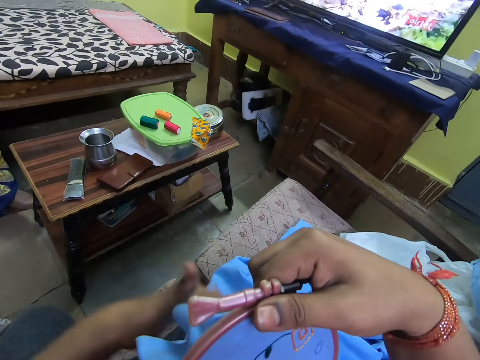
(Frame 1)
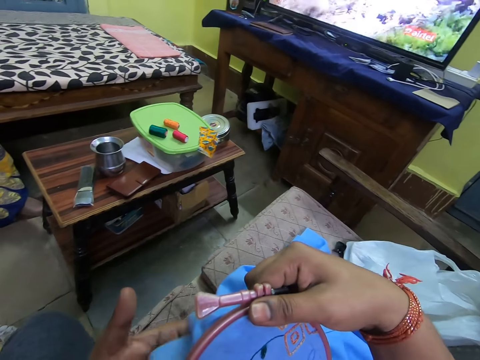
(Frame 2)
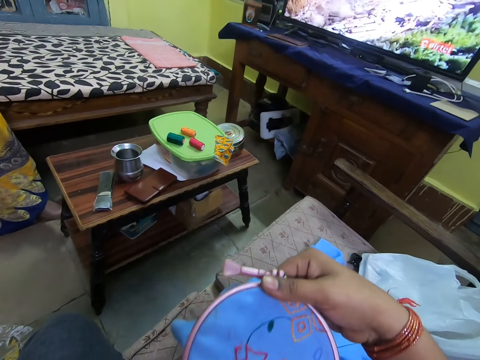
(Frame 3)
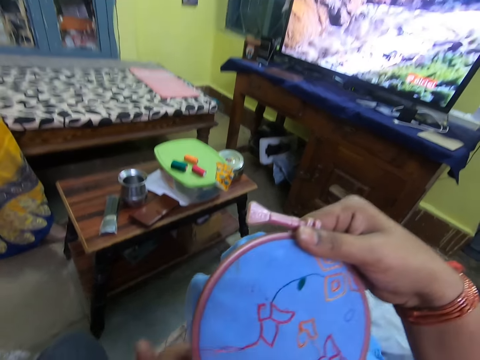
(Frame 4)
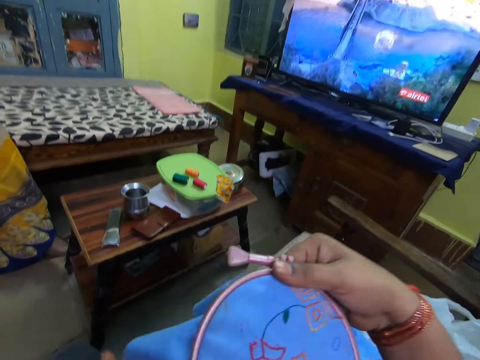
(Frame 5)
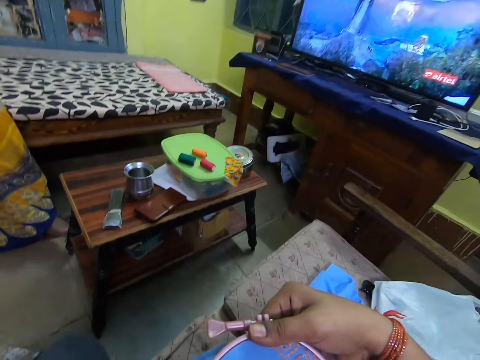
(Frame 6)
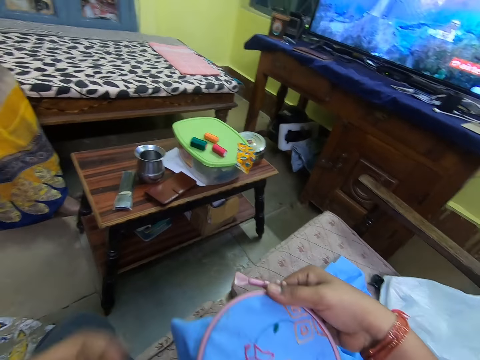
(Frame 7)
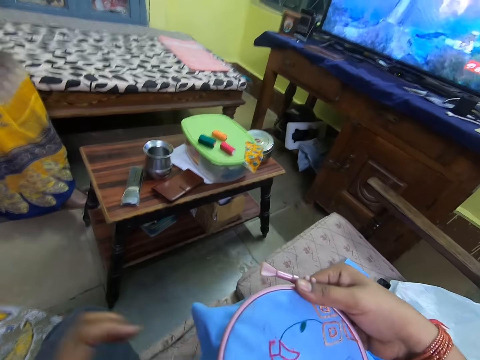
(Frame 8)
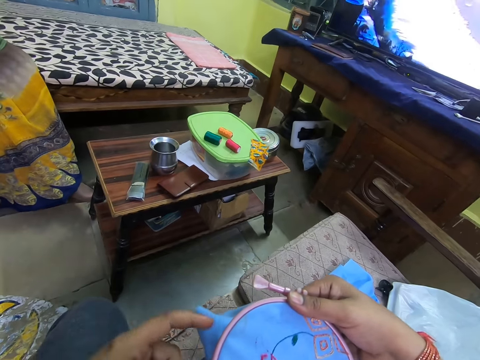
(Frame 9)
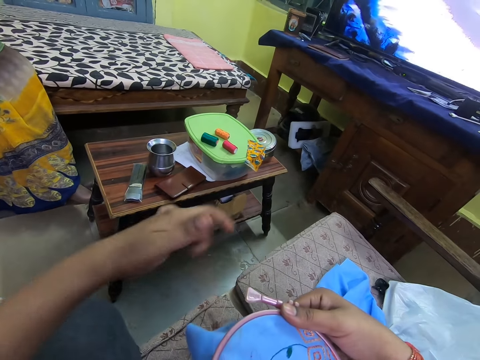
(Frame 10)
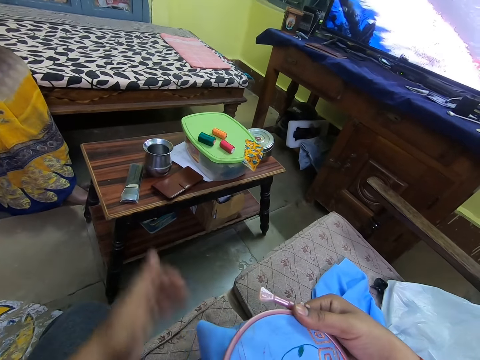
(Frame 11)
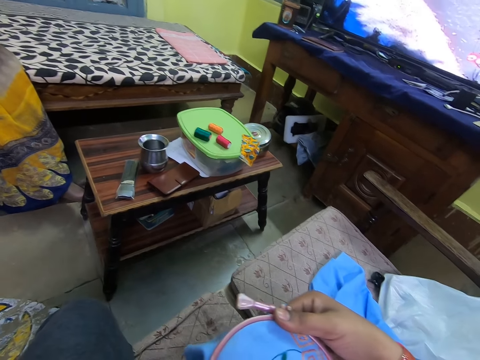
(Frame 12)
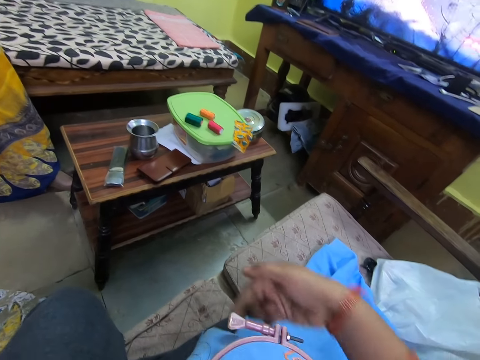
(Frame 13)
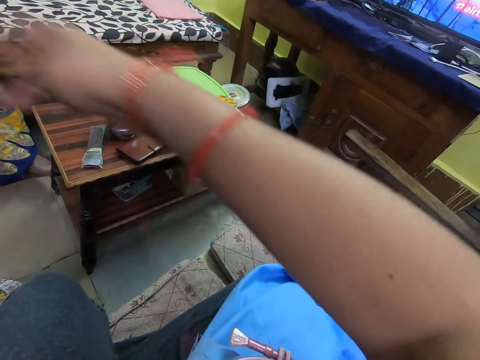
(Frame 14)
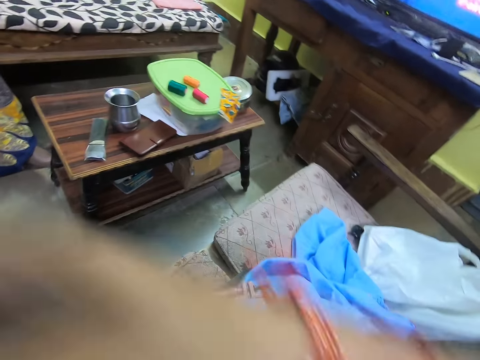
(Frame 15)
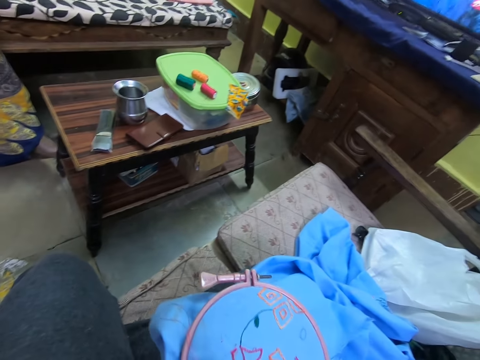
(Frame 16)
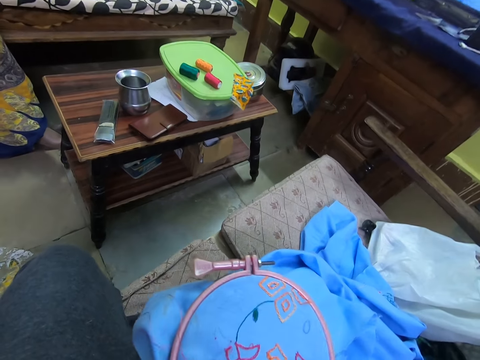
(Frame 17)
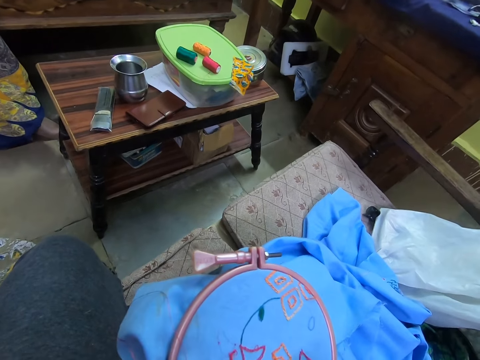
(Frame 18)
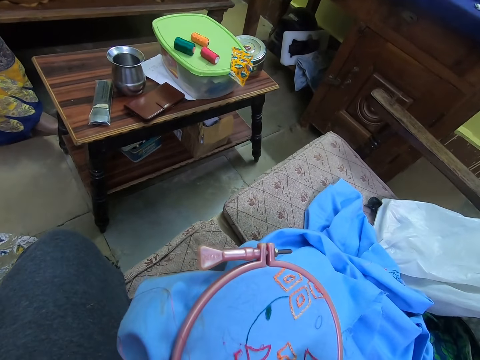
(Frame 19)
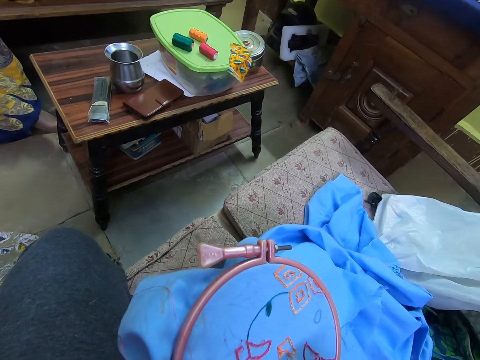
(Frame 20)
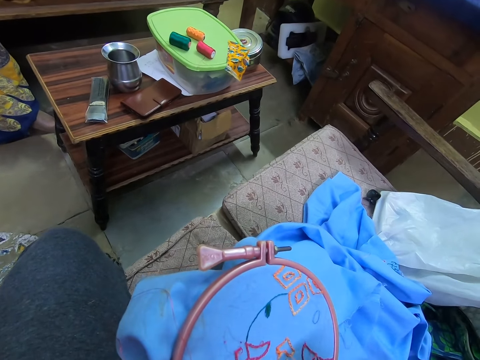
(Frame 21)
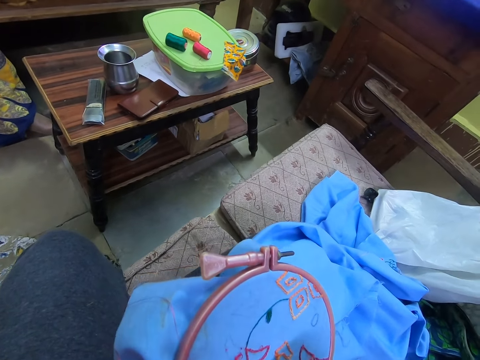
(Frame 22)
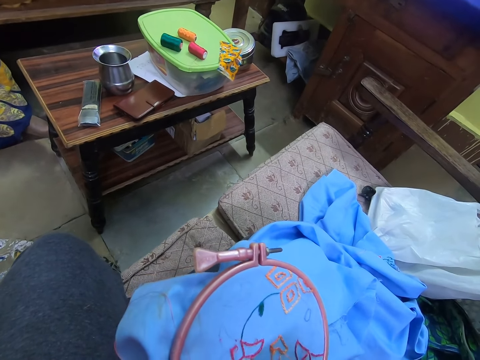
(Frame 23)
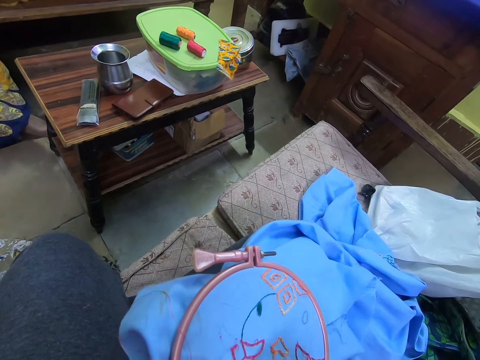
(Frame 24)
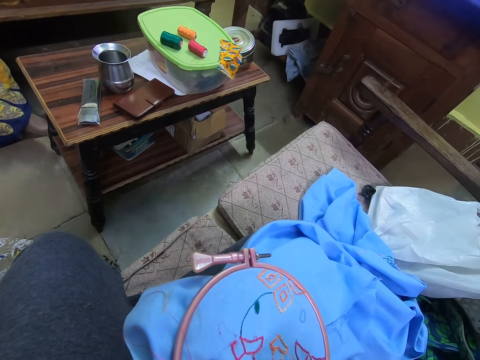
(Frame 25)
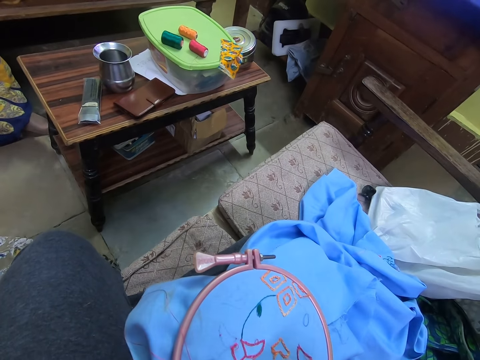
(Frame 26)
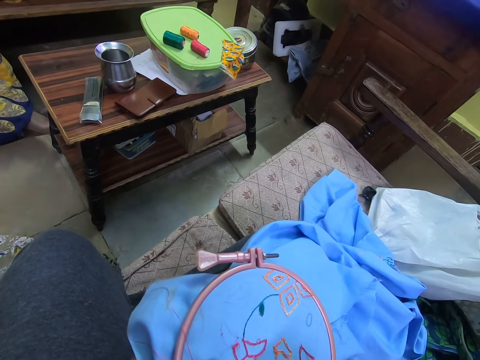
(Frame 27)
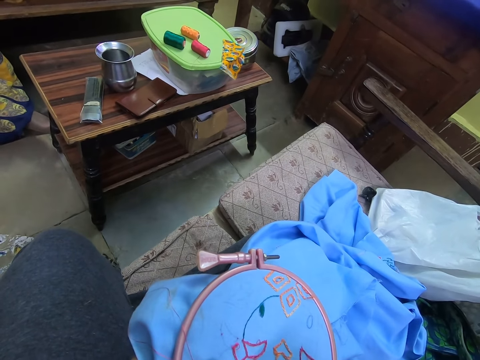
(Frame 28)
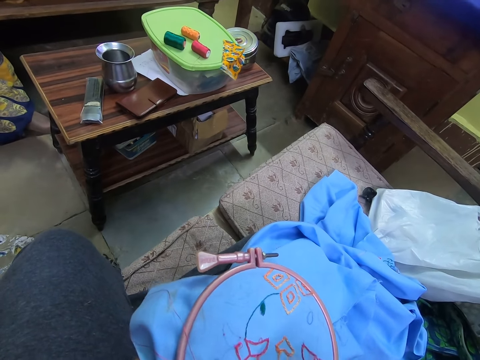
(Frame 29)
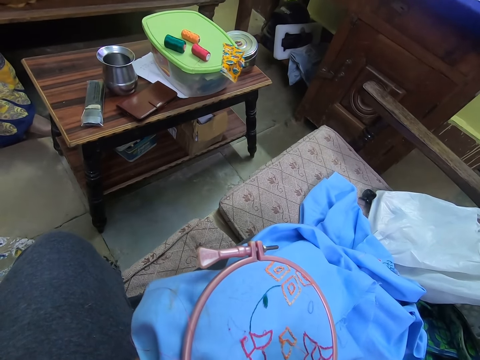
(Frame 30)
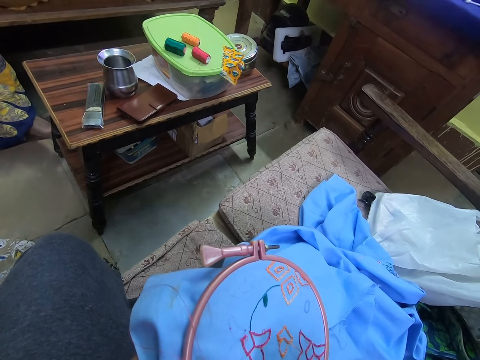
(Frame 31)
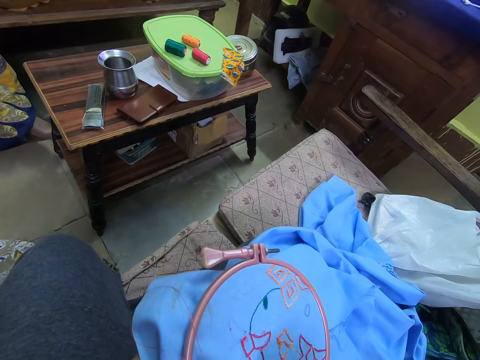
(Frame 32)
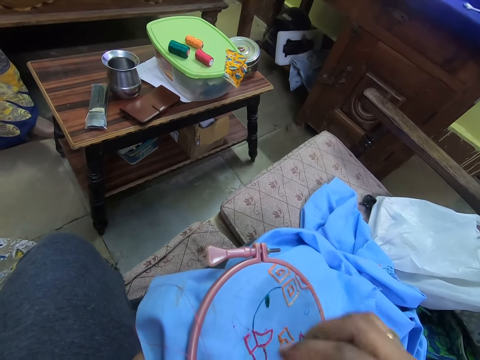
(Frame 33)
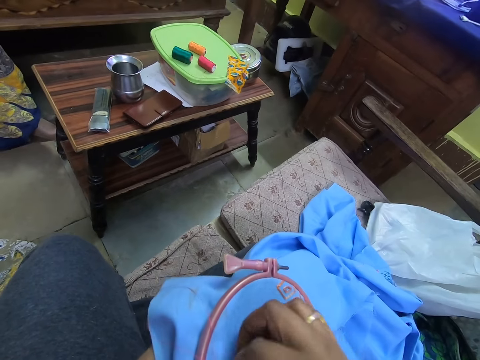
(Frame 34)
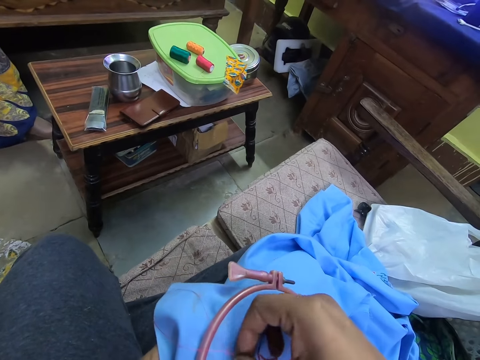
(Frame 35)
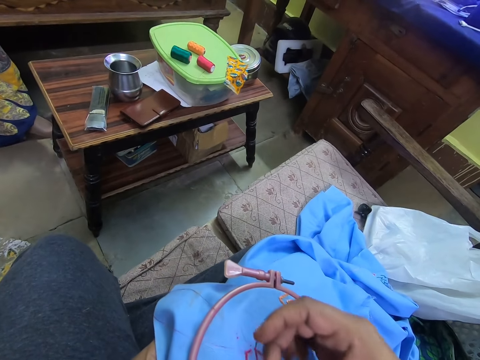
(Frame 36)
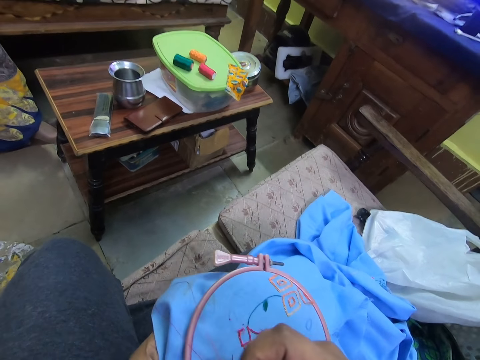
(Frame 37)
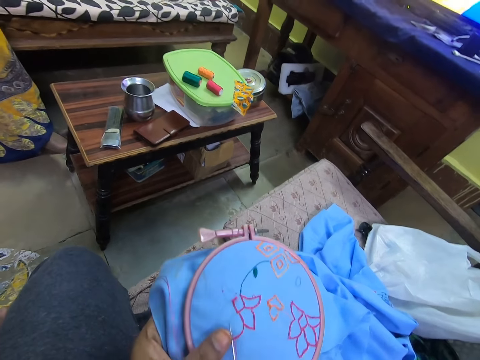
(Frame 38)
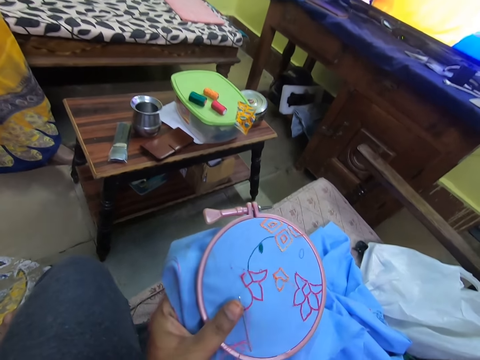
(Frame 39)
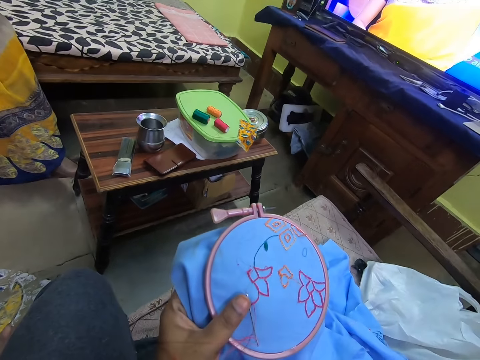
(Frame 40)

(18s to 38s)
The camera wearer looks at the cloth. They turn the fabric. They embroider a flower on the fabric using a needle and a string.

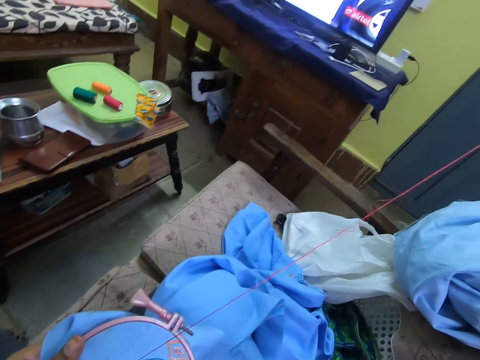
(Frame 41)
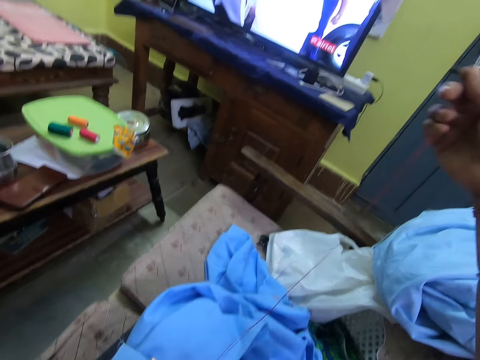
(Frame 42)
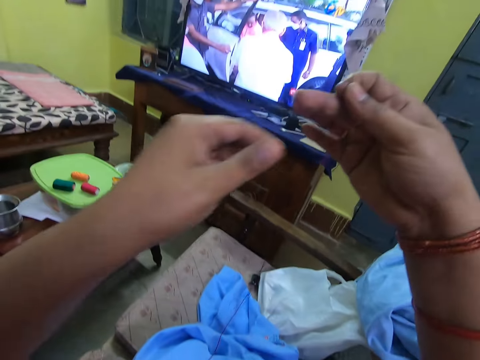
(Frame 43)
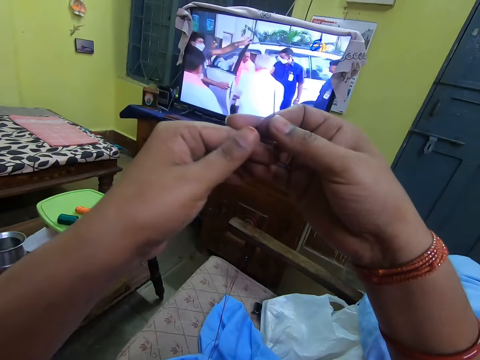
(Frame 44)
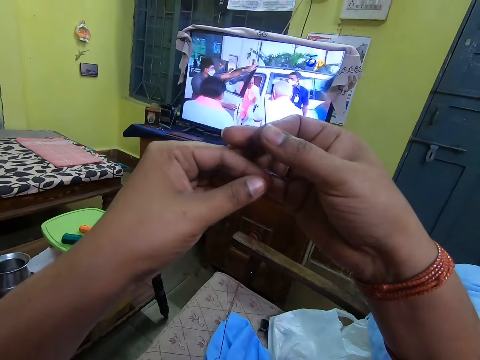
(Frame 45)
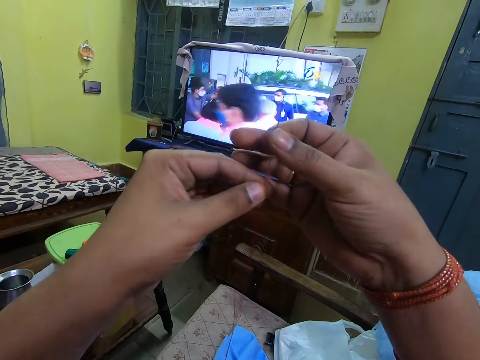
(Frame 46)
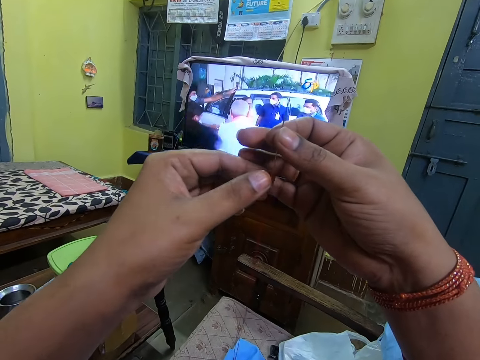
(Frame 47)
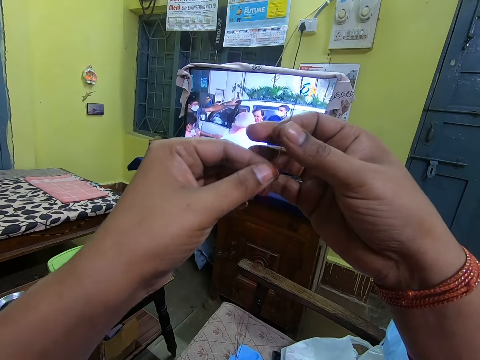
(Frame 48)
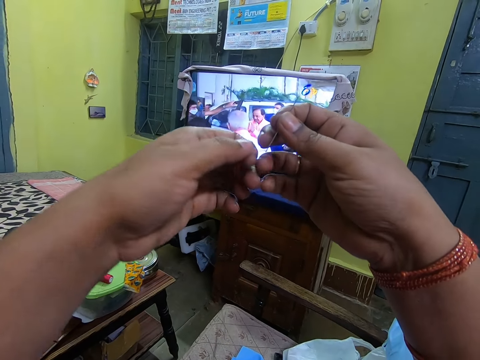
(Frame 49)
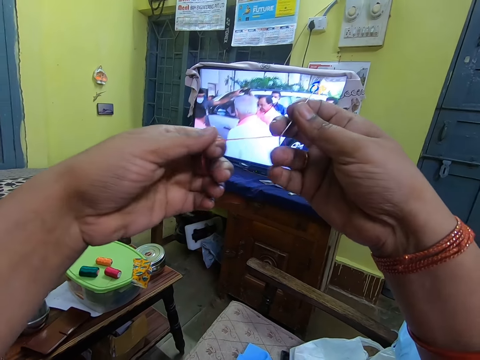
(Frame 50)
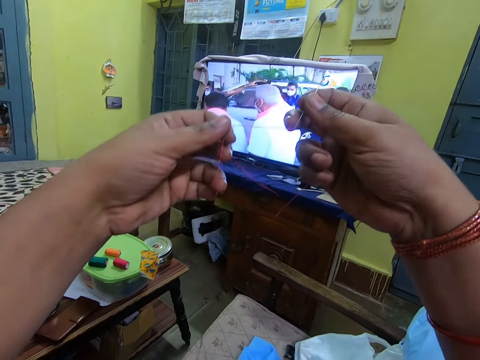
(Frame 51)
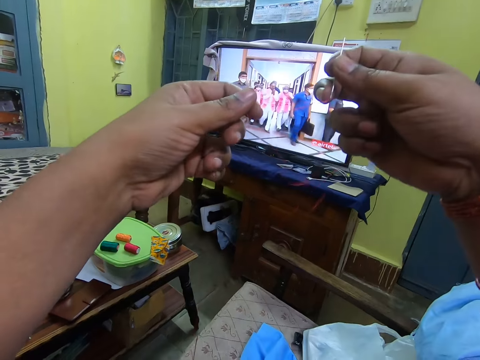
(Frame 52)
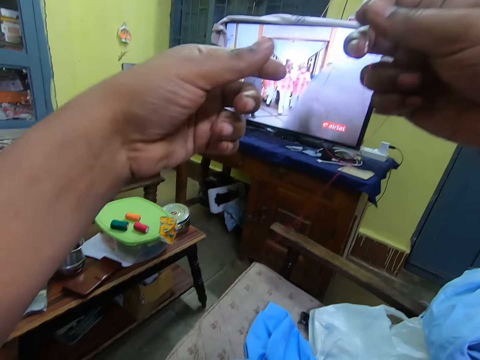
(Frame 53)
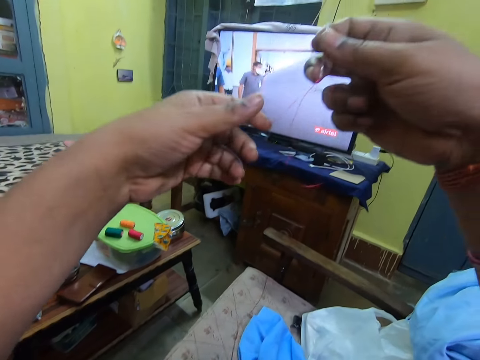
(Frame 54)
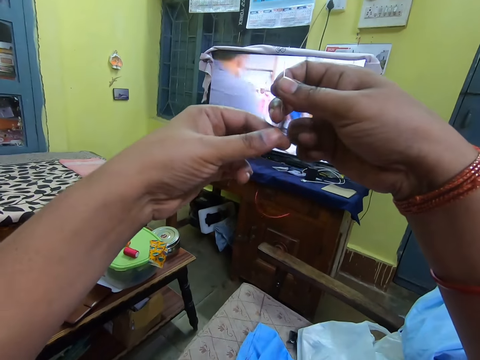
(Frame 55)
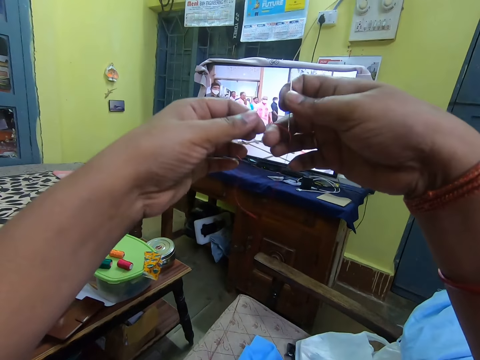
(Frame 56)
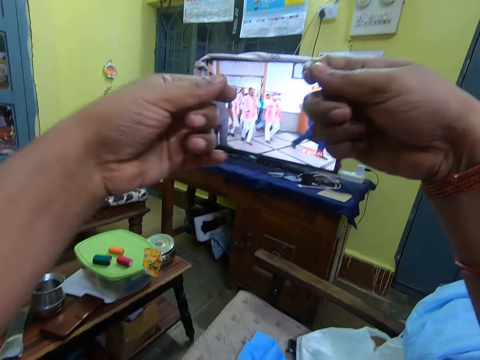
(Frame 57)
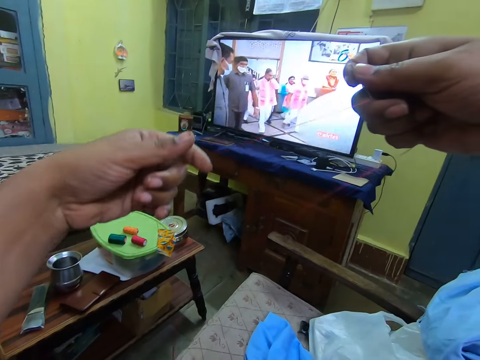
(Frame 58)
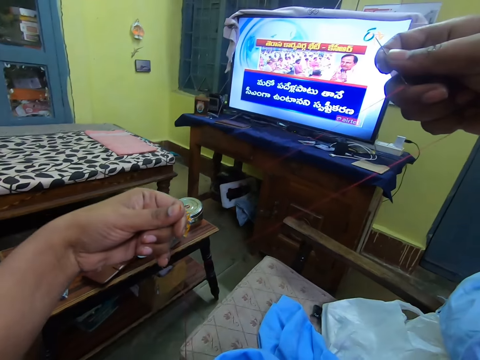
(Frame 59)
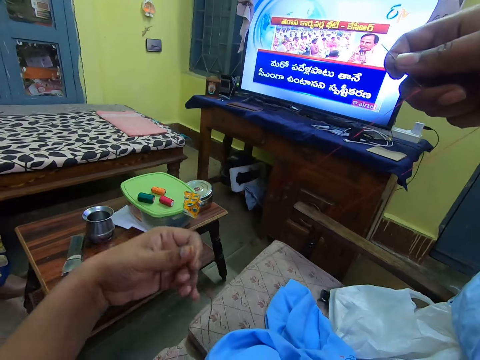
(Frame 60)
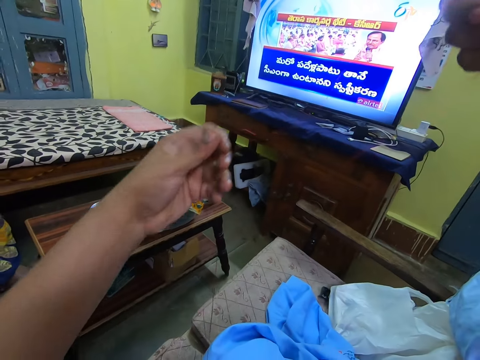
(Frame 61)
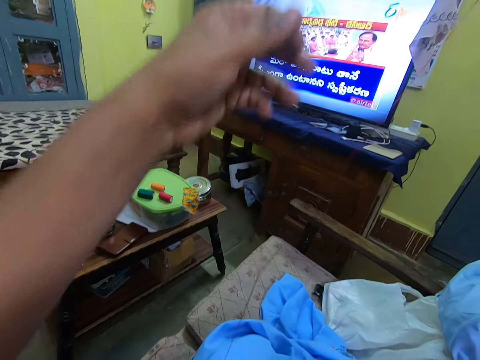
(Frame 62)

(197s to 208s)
The camera wearer stretches the string. They align the thread on the needle.
